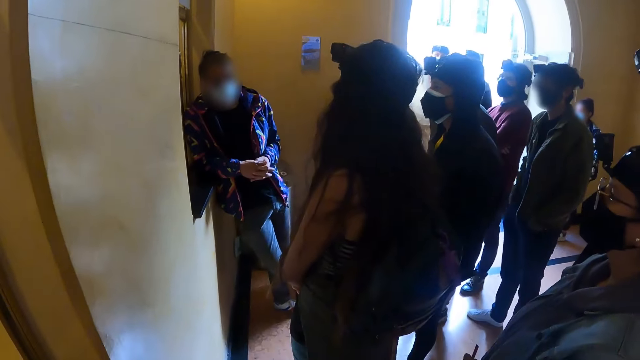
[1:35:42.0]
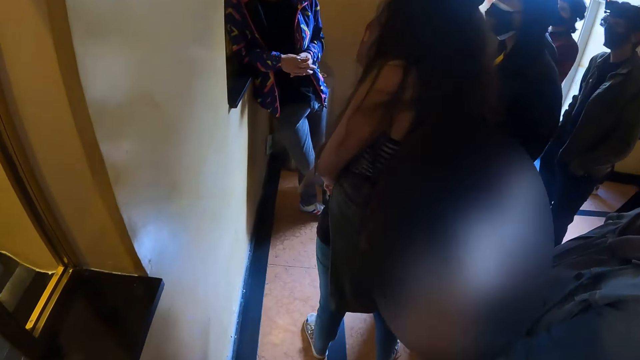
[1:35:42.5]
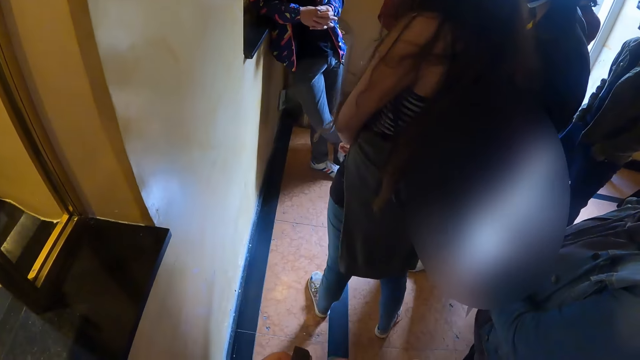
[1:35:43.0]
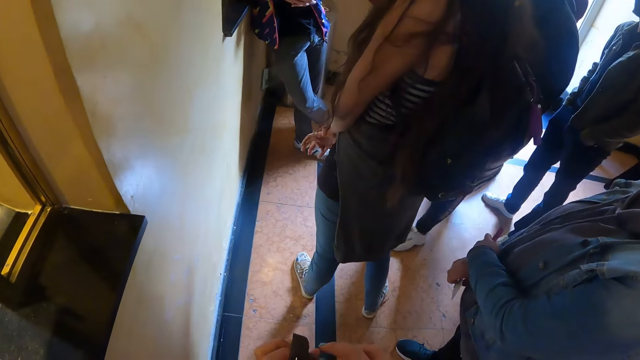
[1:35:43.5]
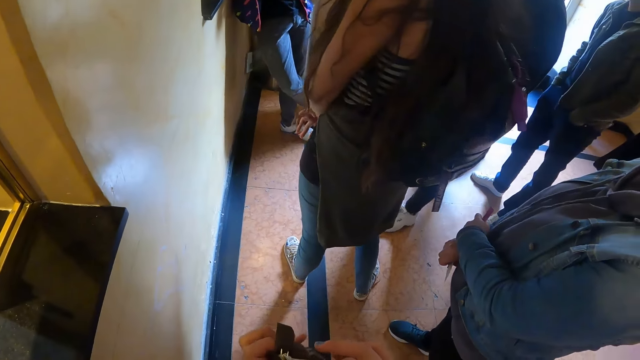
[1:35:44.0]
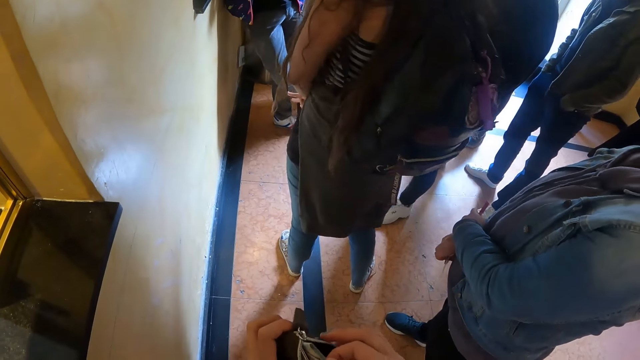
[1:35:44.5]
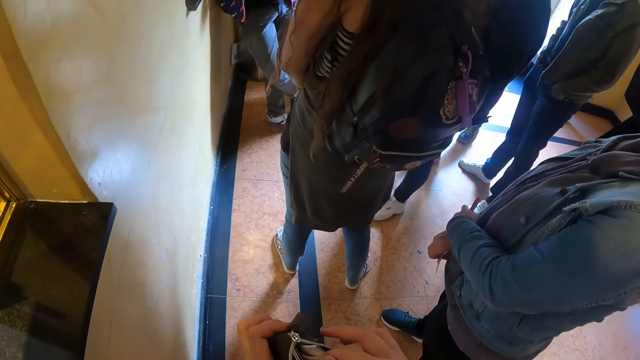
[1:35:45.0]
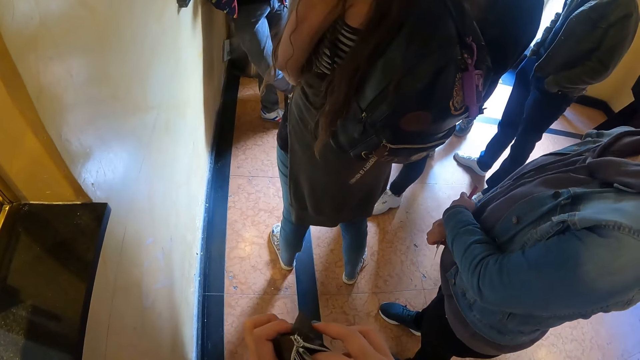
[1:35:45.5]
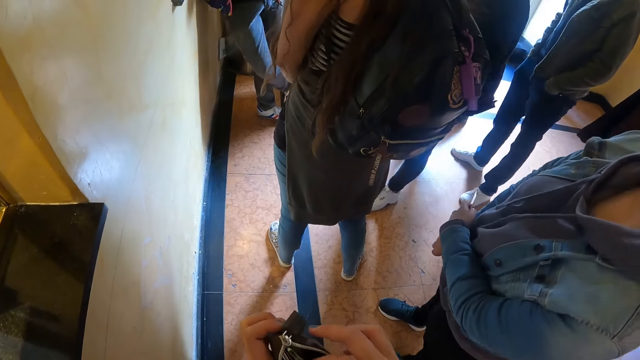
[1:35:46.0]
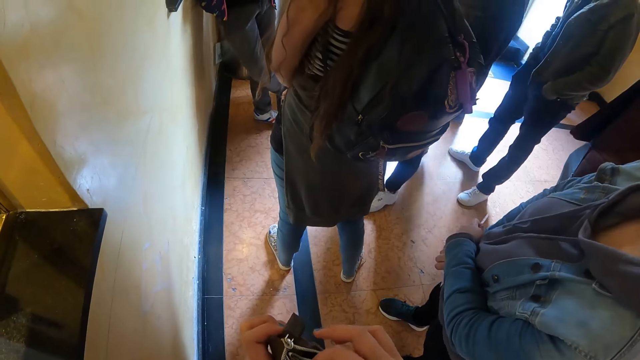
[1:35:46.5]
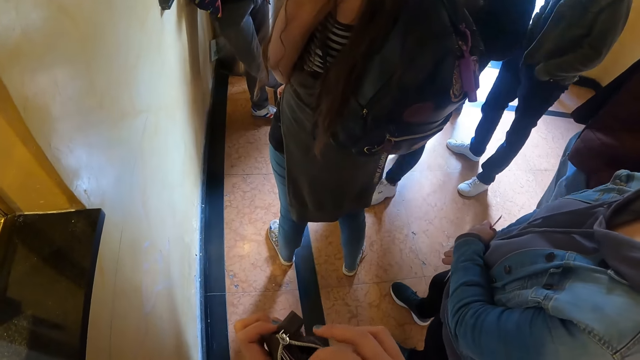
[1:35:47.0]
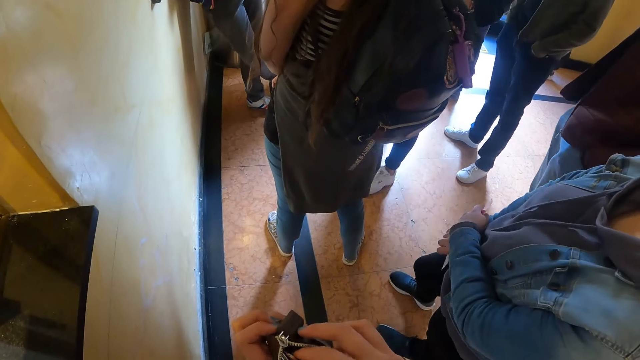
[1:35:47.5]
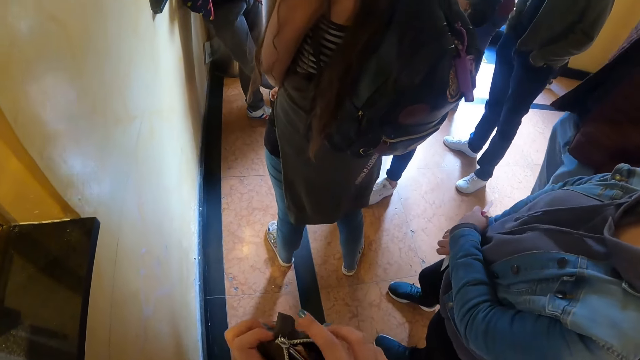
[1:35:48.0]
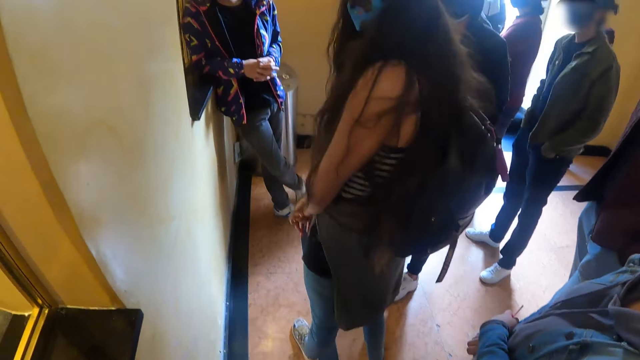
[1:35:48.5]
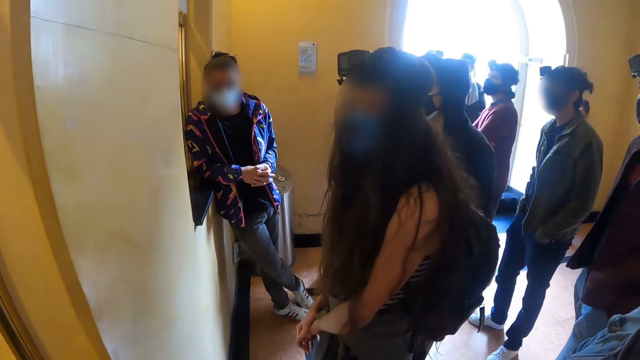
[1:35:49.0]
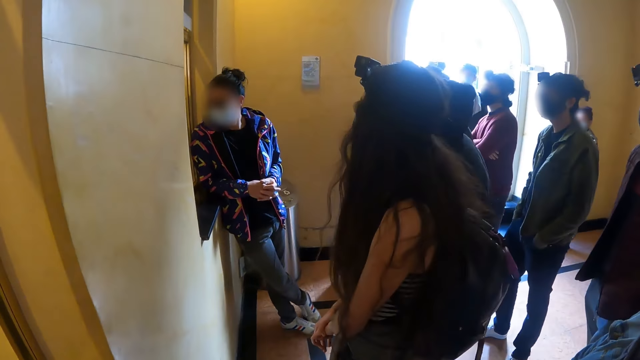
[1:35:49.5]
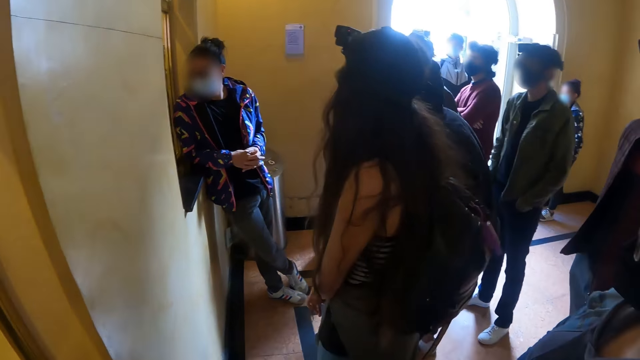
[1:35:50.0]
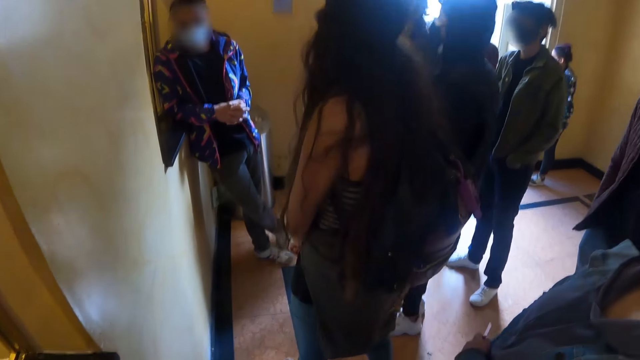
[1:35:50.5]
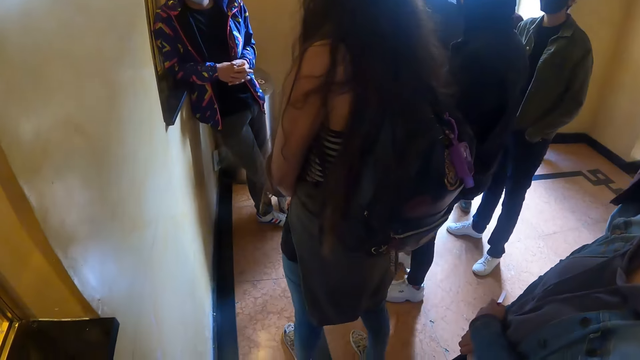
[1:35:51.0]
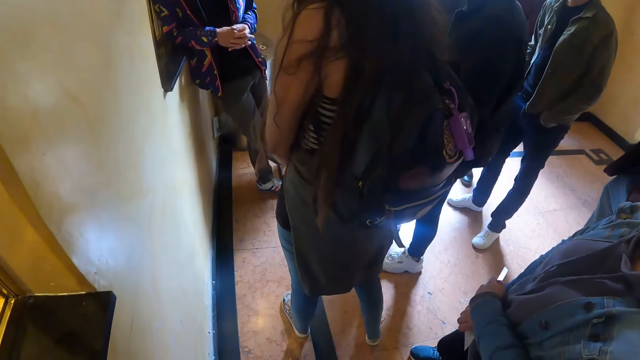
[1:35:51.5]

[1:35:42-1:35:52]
The camera wearer searches their wallet. They look at the wallet. A woman turns towards the camera wearer. The camera wearer stares at the woman.

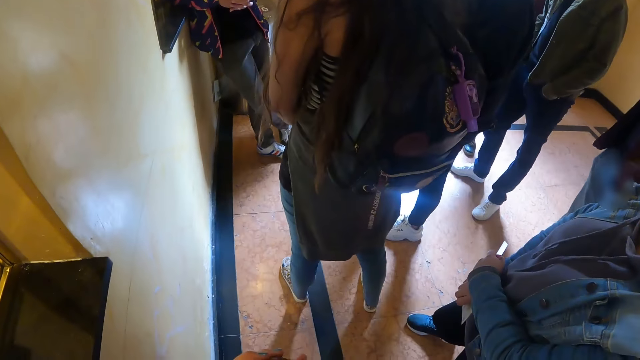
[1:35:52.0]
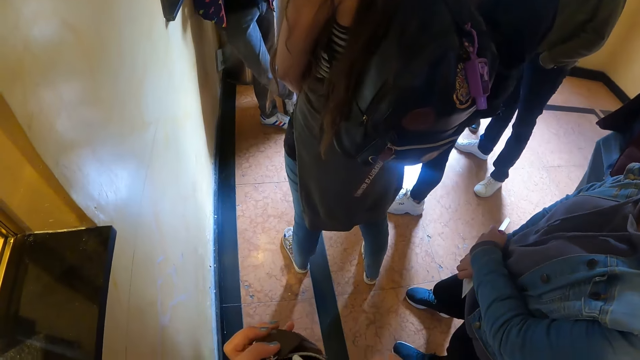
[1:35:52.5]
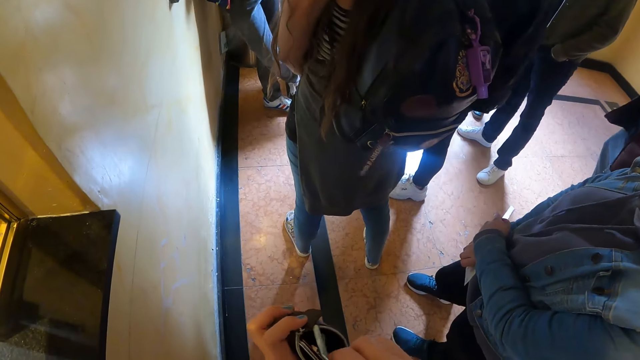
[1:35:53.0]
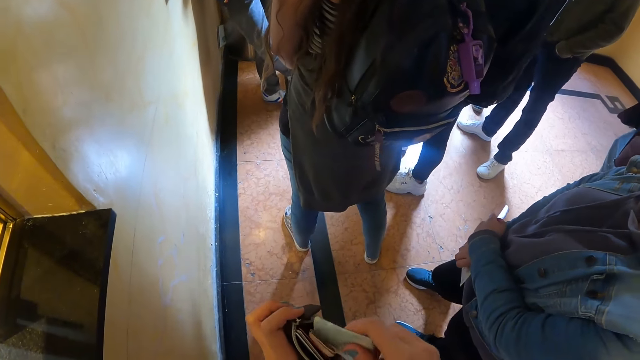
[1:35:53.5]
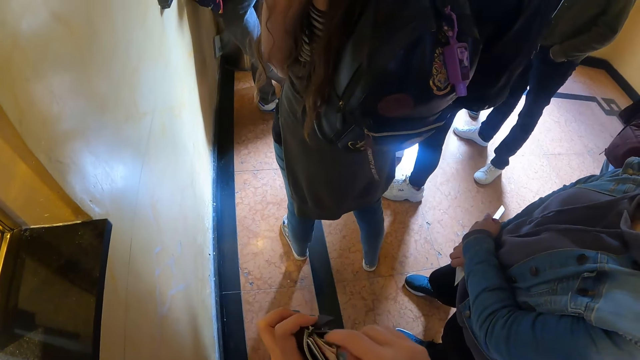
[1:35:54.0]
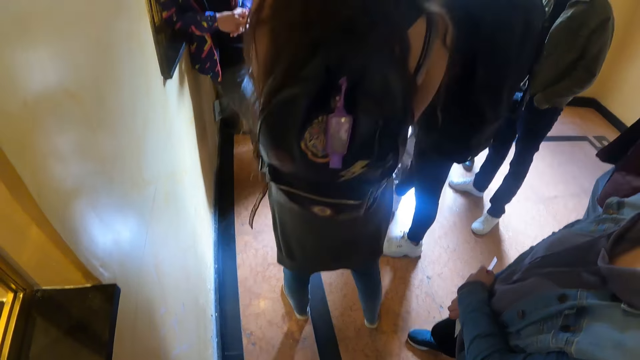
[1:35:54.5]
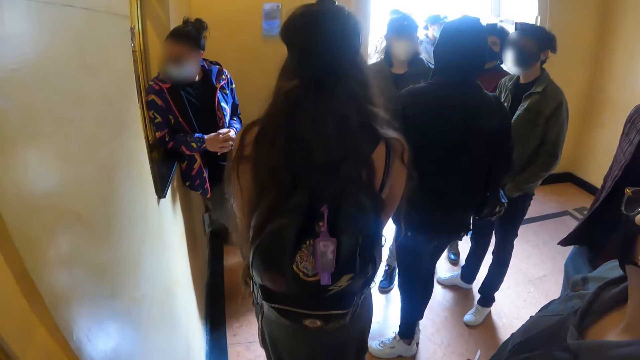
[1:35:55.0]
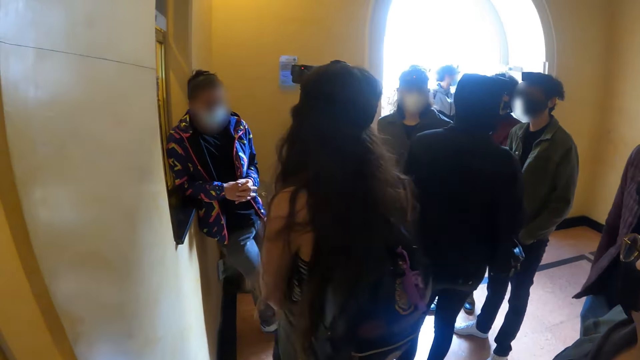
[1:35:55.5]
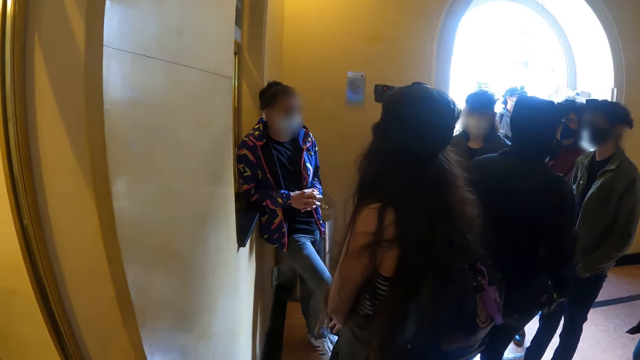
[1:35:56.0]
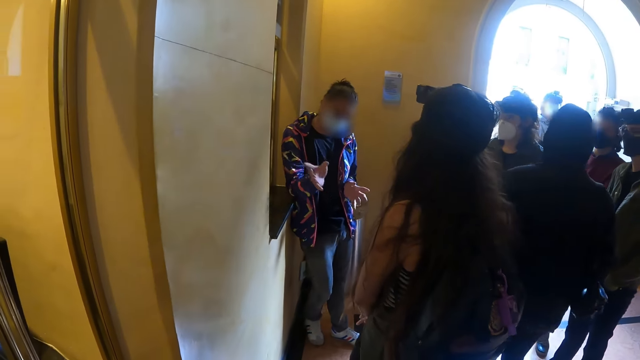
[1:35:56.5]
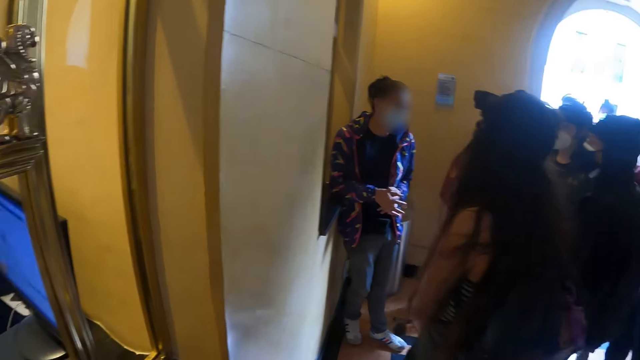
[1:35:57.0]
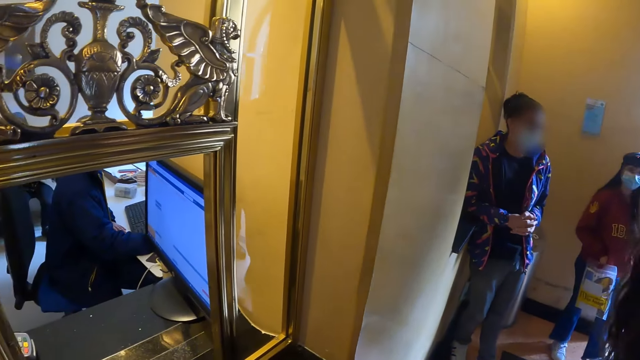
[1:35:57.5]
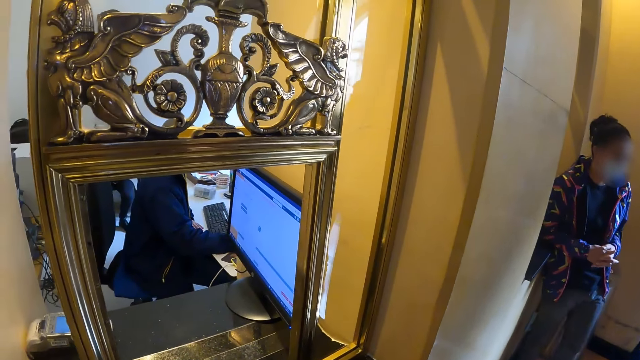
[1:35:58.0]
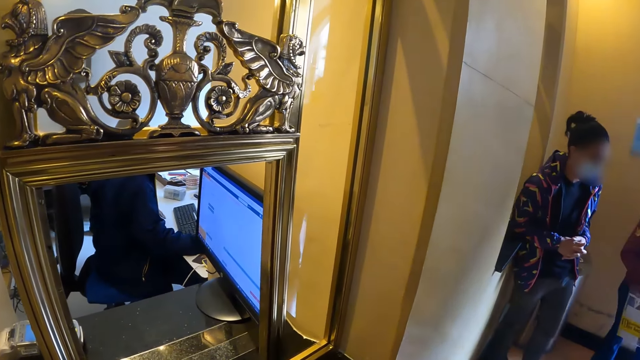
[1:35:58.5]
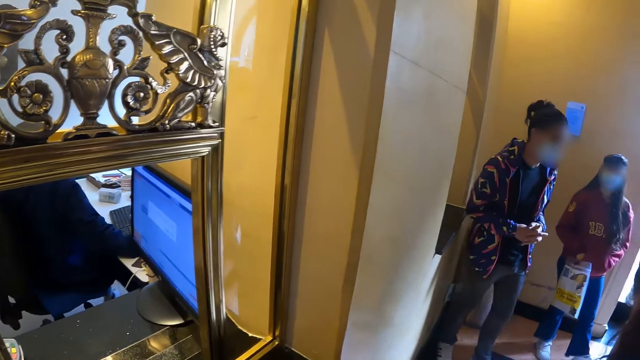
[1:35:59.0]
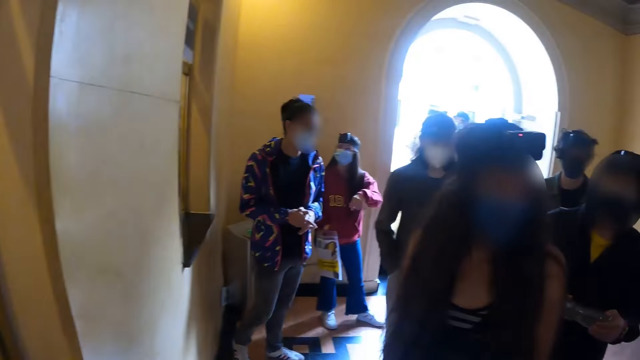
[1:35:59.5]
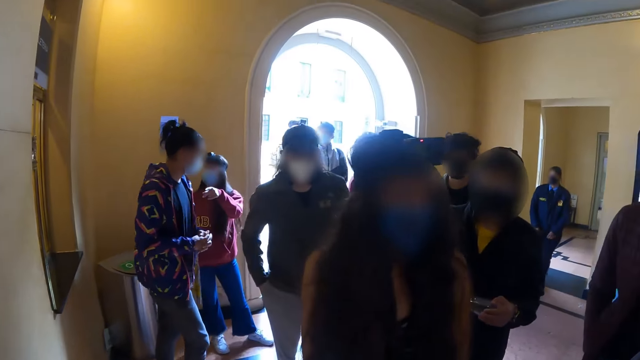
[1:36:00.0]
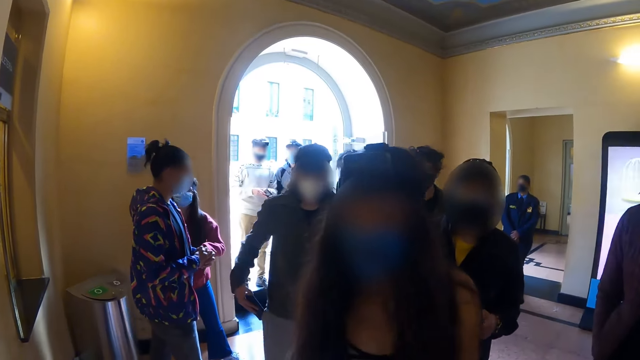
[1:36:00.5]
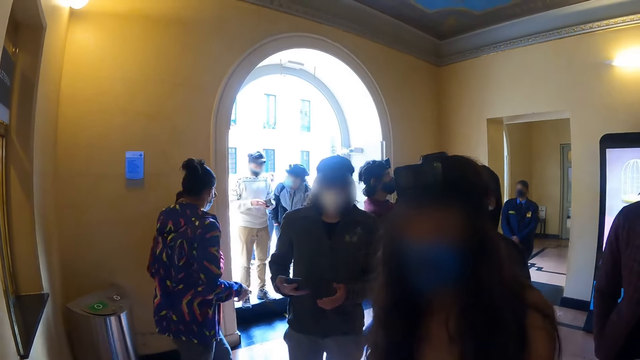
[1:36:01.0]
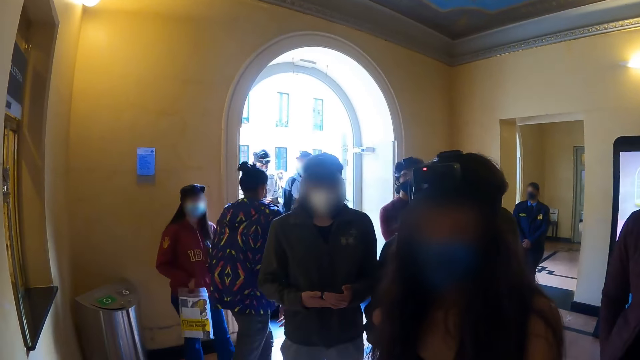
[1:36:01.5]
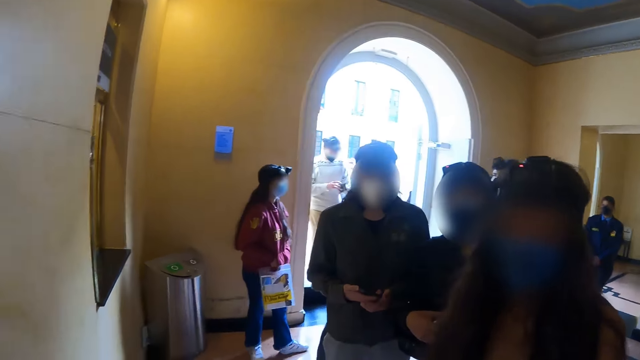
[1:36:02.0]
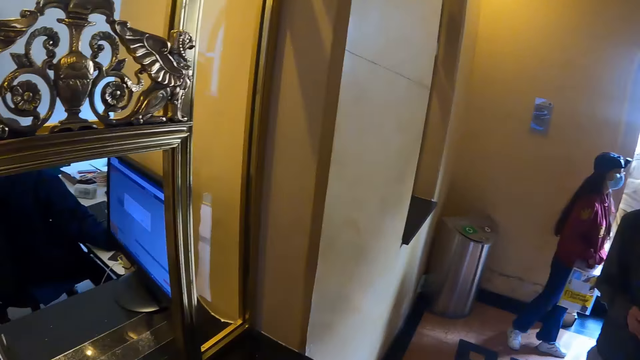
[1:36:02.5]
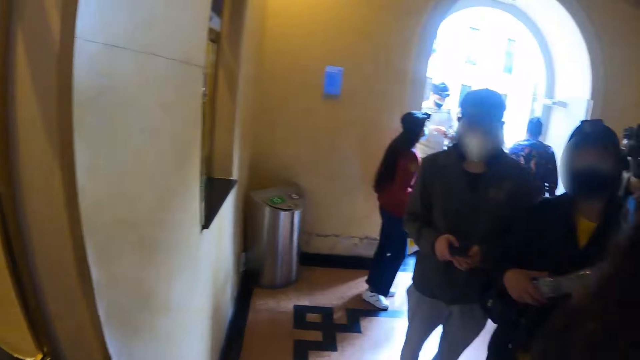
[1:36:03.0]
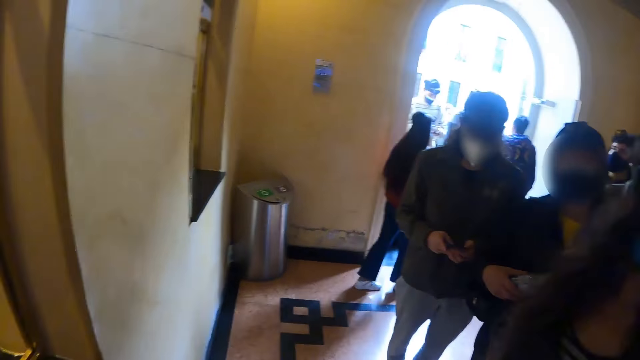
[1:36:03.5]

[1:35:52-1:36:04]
The camera wearer searches their wallet. They look at the wallet. They stare at a woman. A man points at the desktop. The camera wearer turns towards the counter. Another woman operates the computer. The camera wearer turns towards the first woman. Another man removes a phone from the pocket. The camera wearer looks around.
